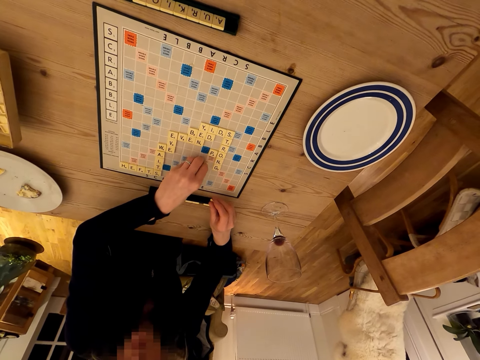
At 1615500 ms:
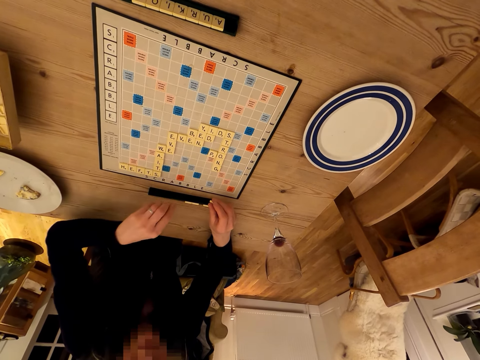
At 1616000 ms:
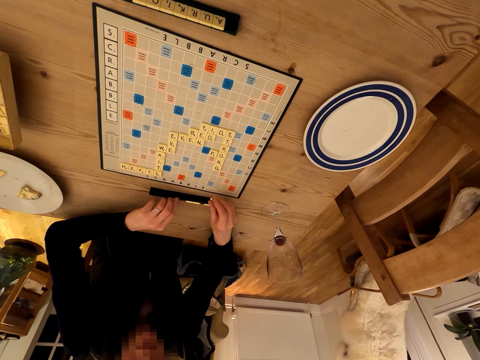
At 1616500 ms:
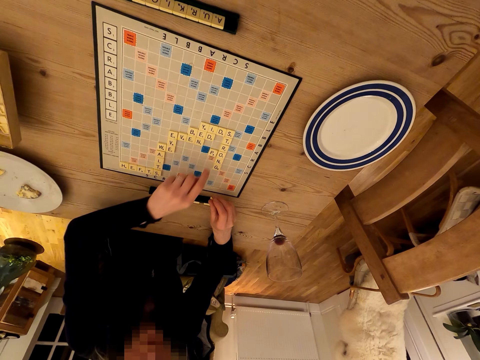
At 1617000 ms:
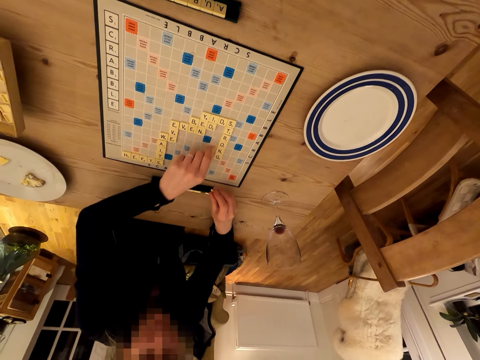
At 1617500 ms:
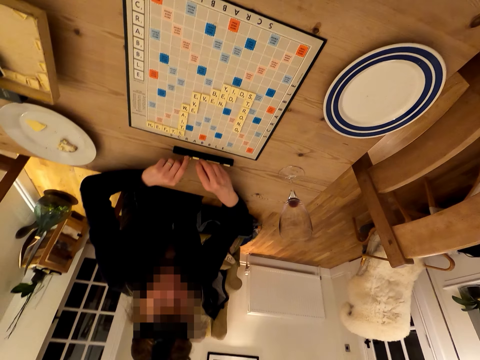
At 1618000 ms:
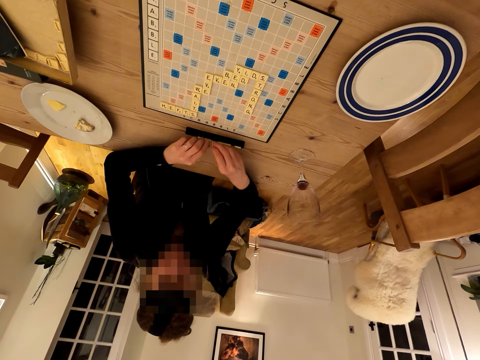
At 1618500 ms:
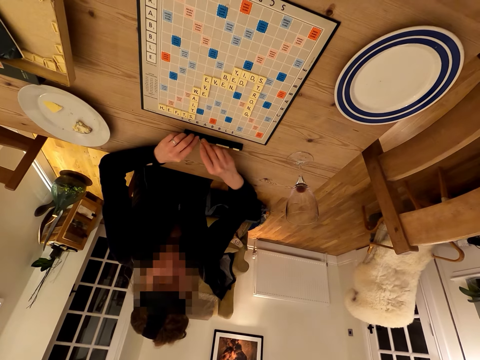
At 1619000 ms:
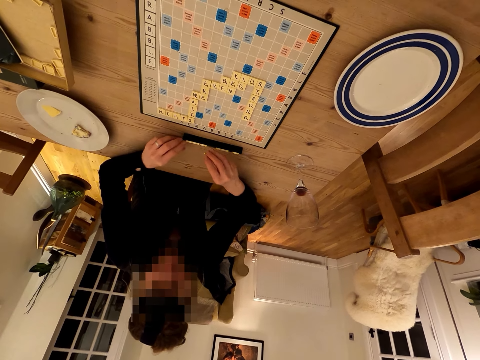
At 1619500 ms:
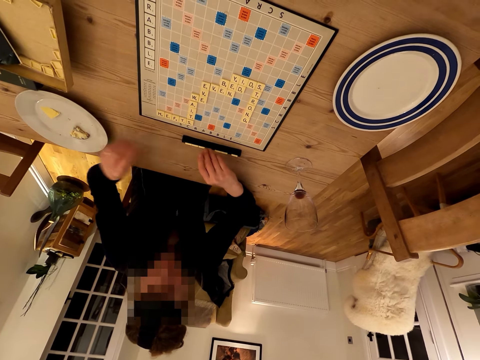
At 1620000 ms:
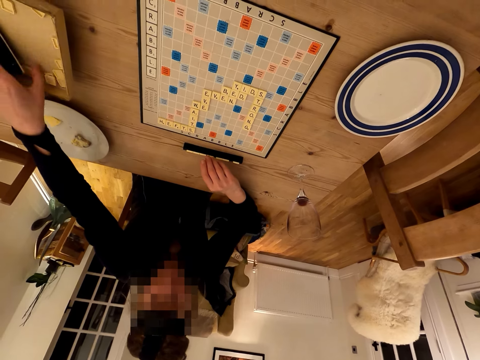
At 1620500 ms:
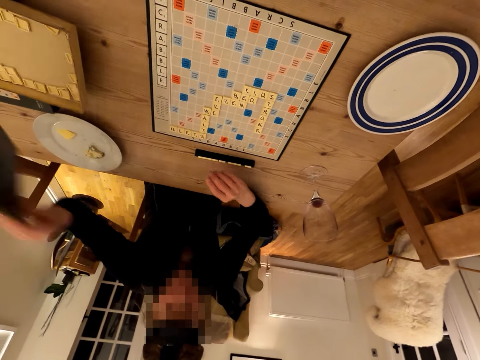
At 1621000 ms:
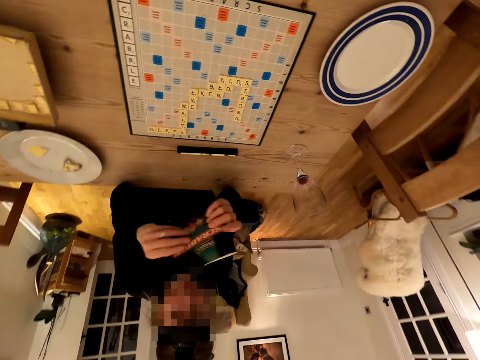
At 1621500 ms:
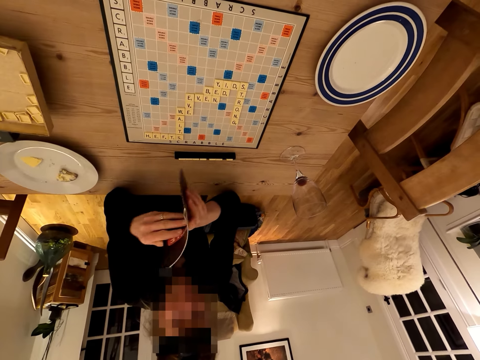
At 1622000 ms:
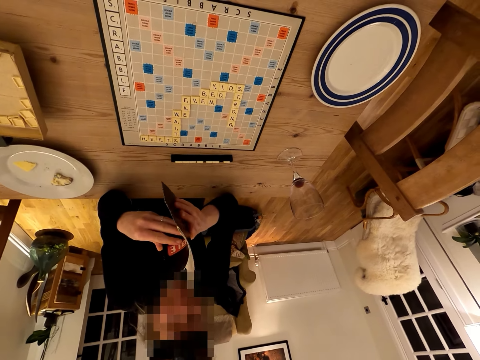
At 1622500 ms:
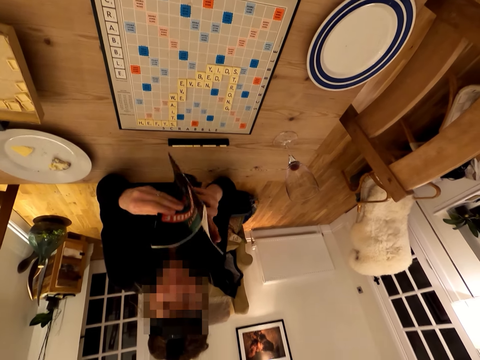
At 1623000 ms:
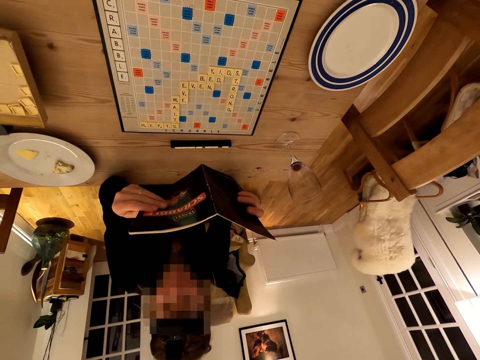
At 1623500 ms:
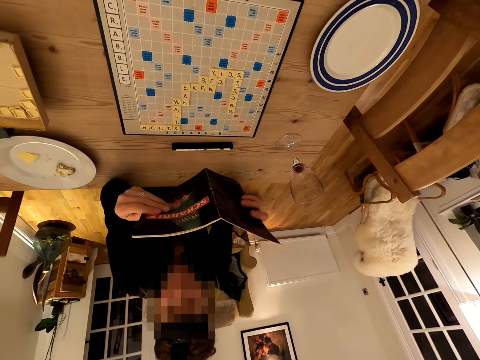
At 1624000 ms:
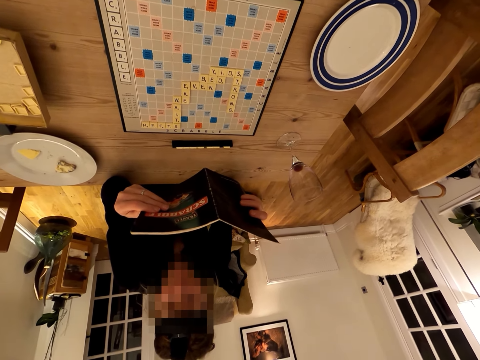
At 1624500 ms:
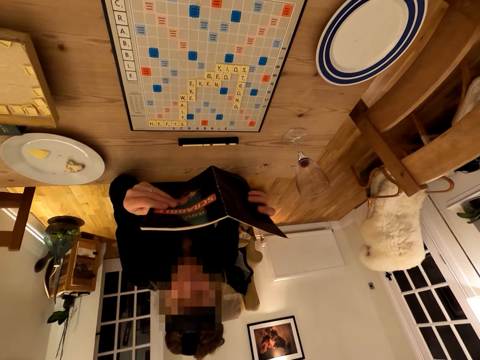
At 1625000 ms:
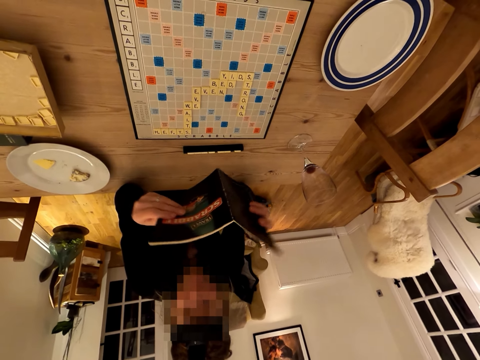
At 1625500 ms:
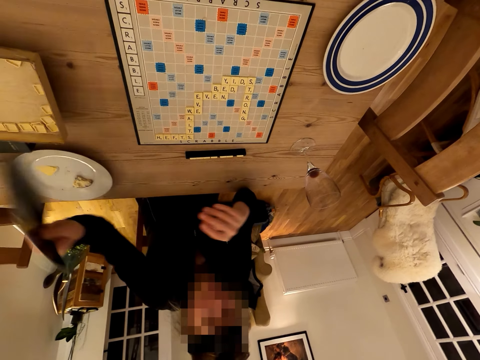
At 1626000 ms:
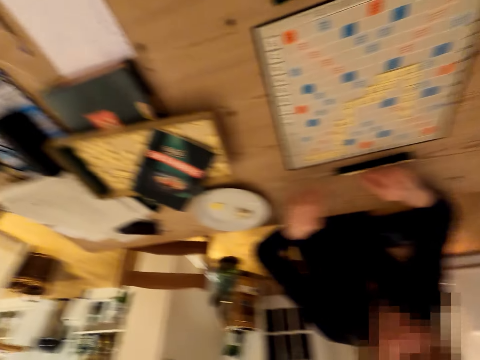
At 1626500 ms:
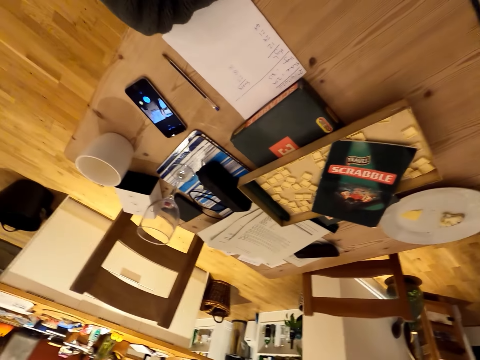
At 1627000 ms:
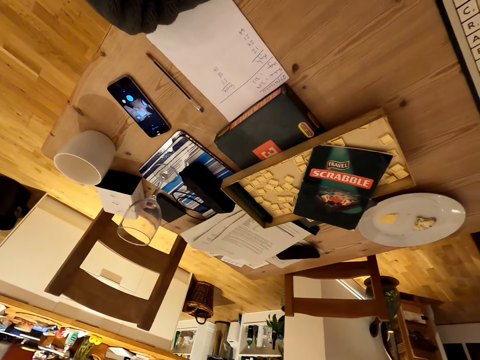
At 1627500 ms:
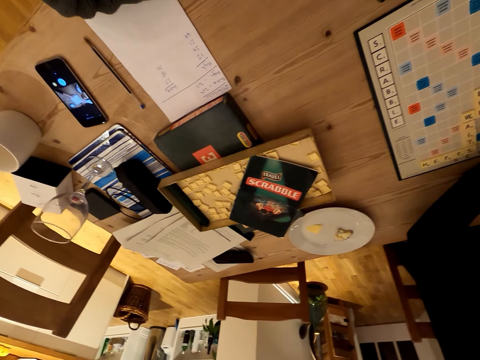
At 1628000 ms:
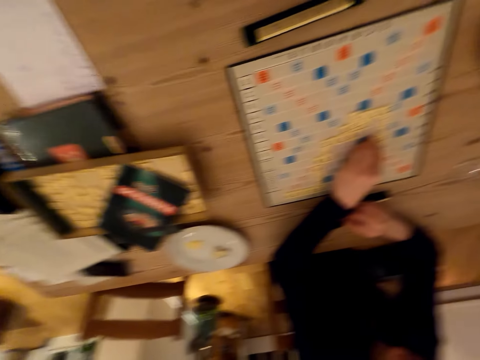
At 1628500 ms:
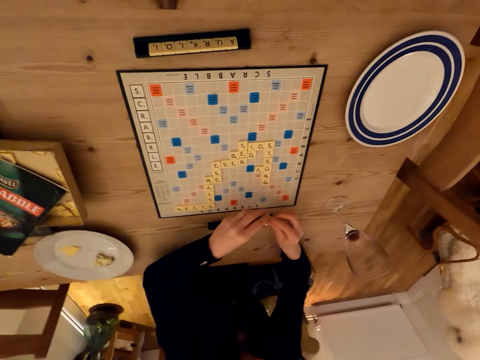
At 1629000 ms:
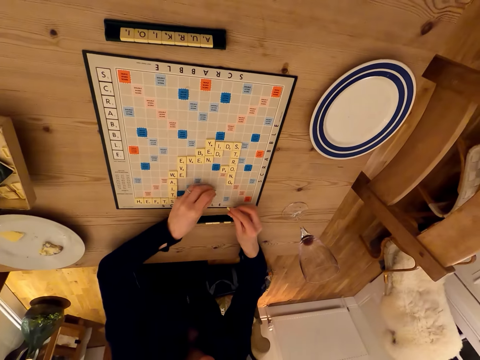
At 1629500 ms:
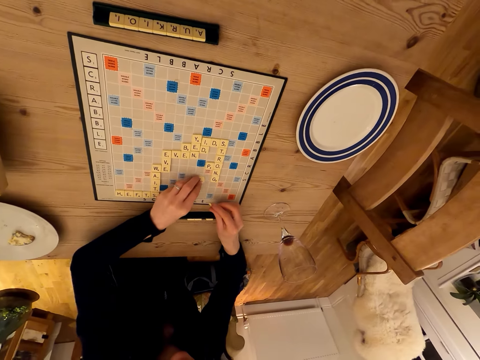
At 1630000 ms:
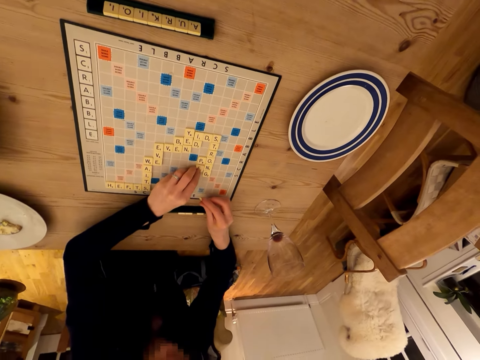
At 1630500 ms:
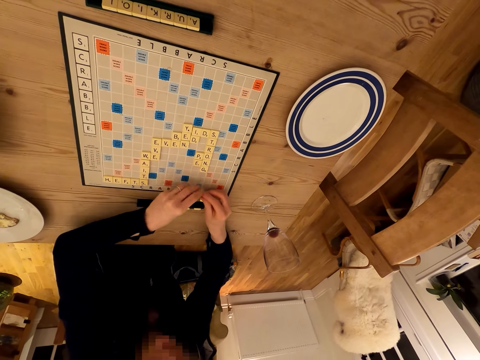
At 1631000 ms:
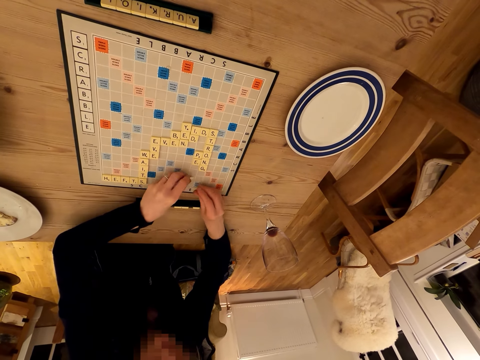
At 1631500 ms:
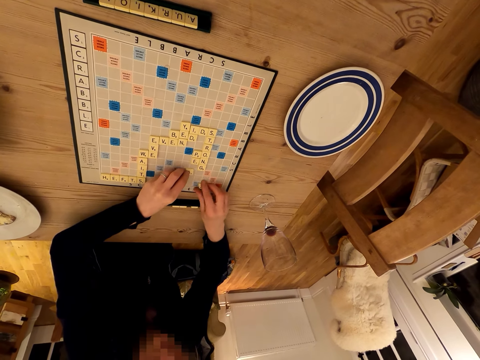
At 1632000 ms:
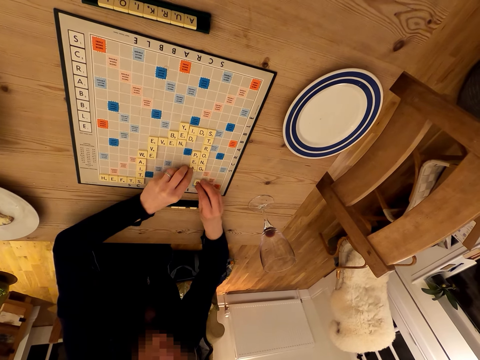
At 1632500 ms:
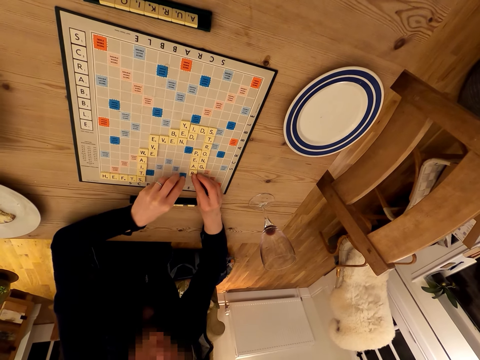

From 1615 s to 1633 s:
A lady arranges the scrabble cubes on something. The camera wearer talks with the lady. They talk with the lady again. The lady picks up the scrabble book or booklet, holds the booklet and opens the scrabble book. The camera wearer talks with the lady. They look around. The lady stares at the scrabble book and drops the booklet on the table. The camera wearer looks around. The lady places the scrabble book down and places letters on the scrabble board. The camera wearer stares at the scrabble board. The lady plays the scrabble game.

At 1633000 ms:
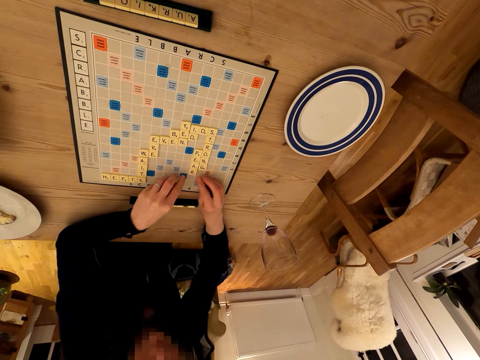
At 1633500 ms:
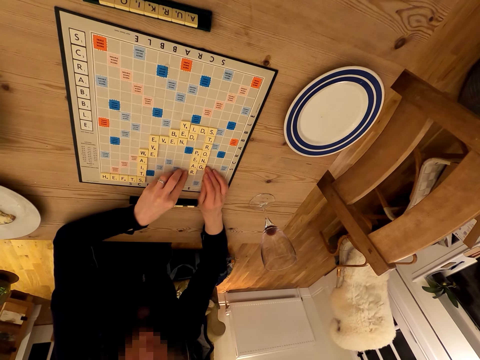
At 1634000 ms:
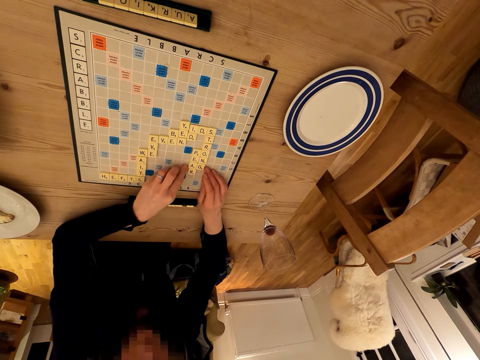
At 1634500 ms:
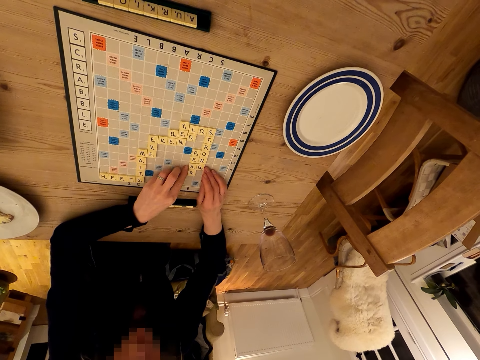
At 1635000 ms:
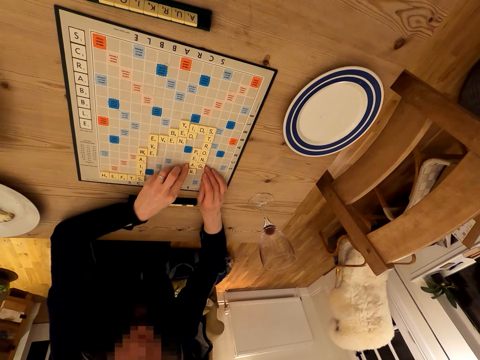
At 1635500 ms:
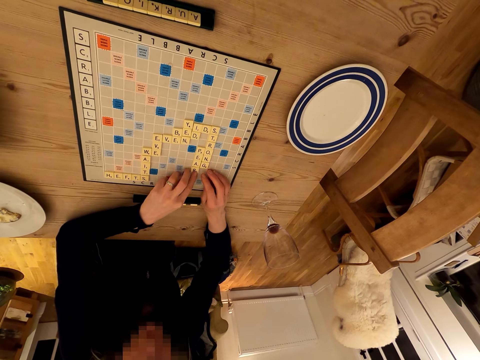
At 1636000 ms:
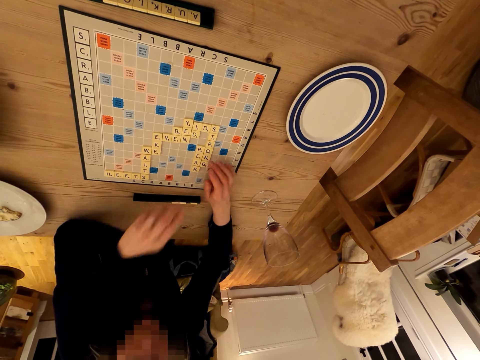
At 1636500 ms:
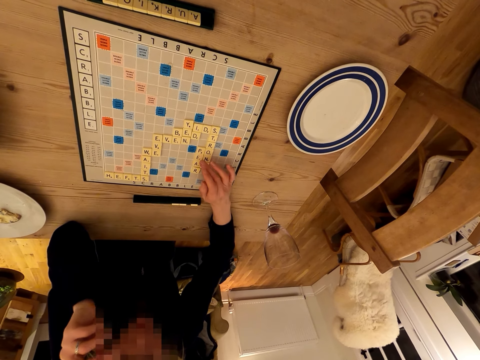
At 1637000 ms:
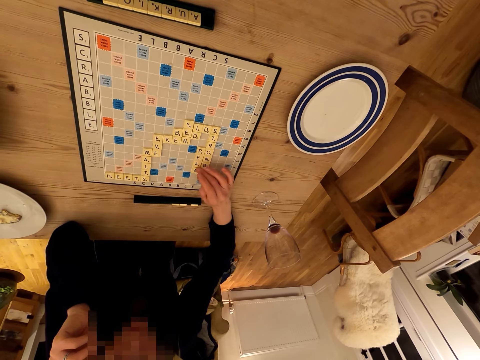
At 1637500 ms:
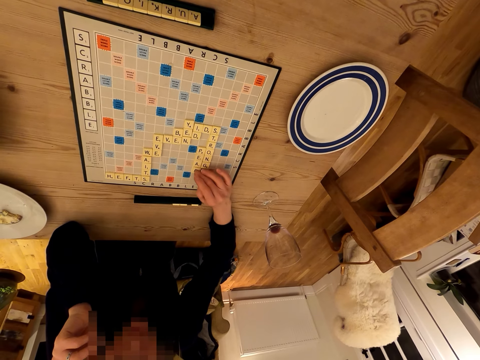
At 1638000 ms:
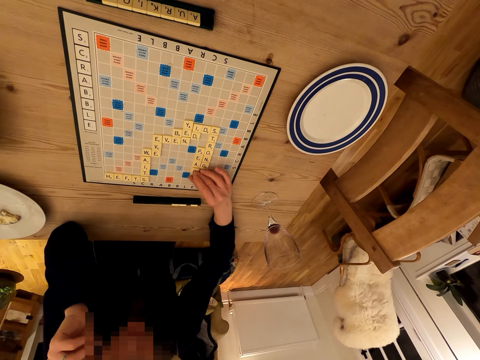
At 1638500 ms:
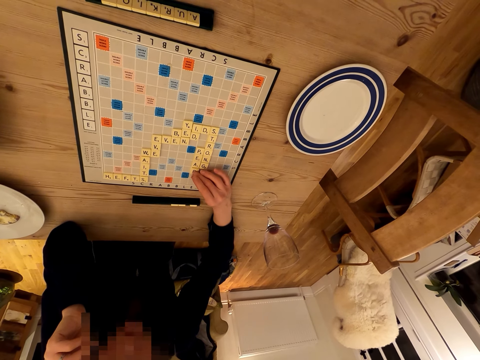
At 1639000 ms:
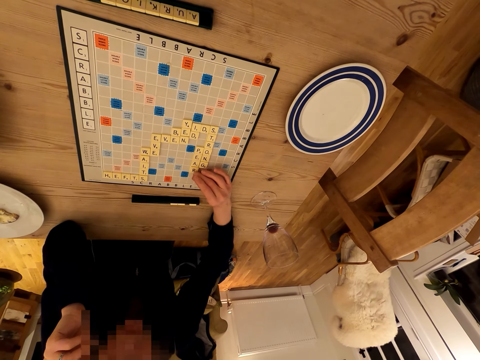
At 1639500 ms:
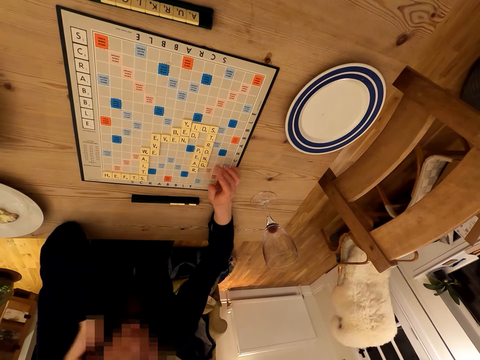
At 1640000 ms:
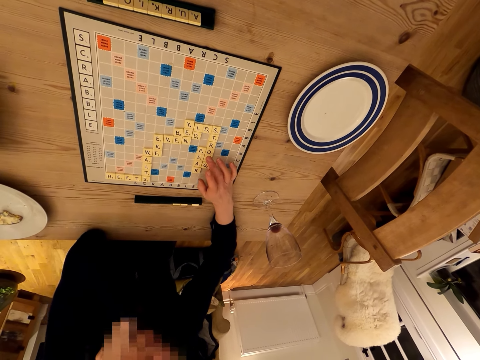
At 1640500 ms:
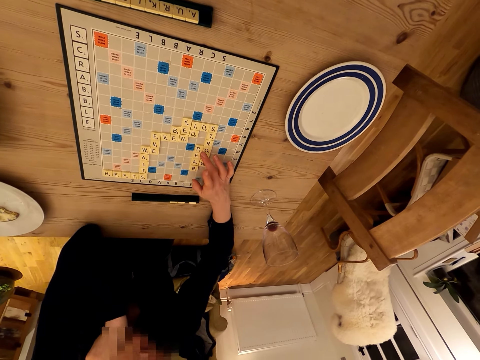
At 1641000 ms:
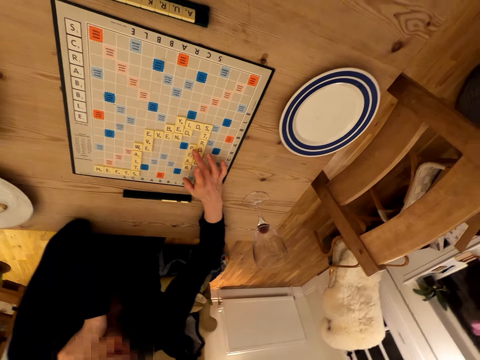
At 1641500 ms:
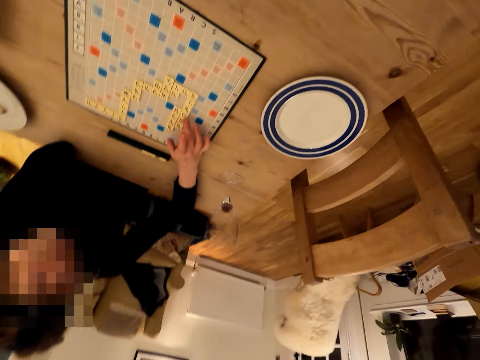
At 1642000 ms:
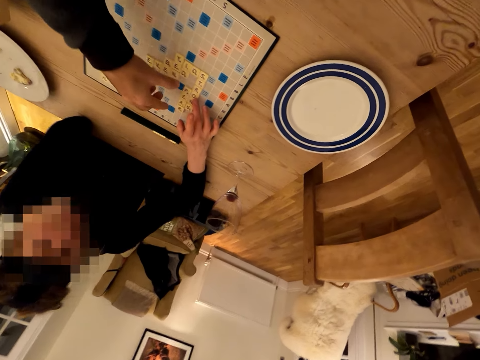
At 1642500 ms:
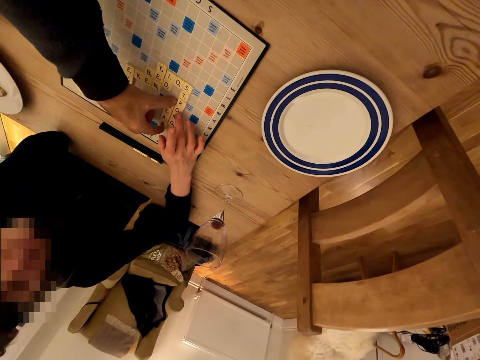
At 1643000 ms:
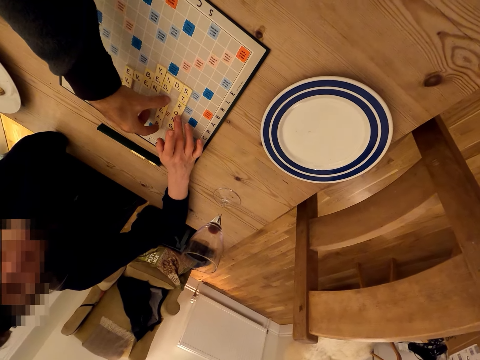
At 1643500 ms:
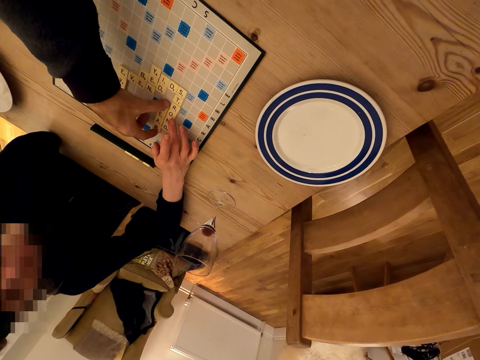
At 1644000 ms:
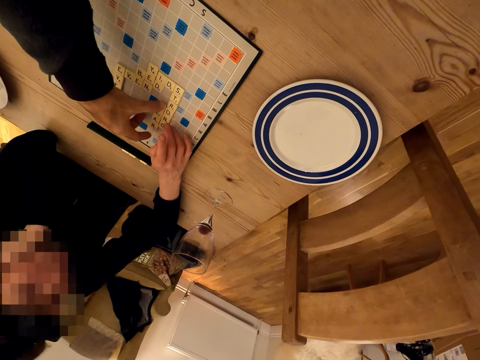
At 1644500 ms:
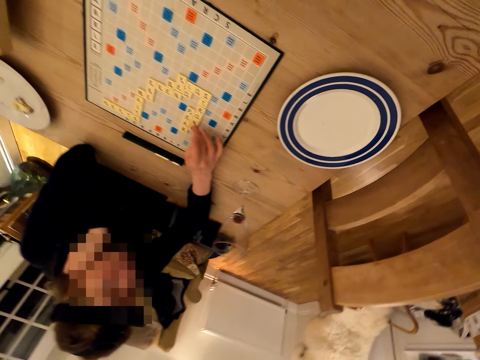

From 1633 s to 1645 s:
A woman counts scrabble letters. The camera wearer plays a game. They move scrabble letters.
